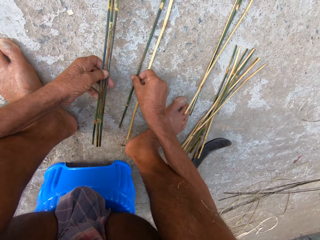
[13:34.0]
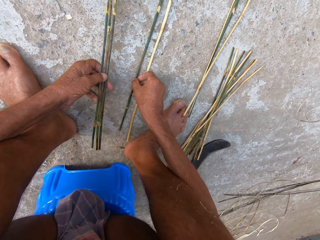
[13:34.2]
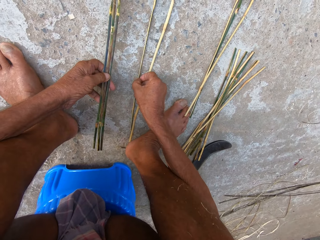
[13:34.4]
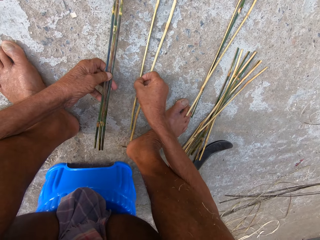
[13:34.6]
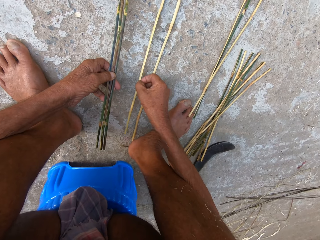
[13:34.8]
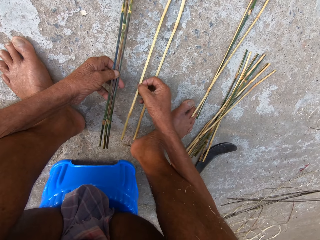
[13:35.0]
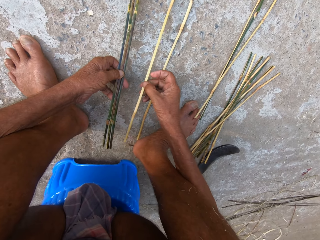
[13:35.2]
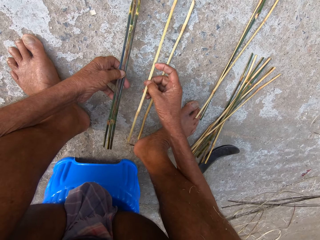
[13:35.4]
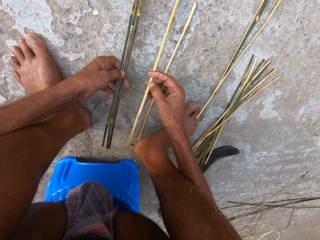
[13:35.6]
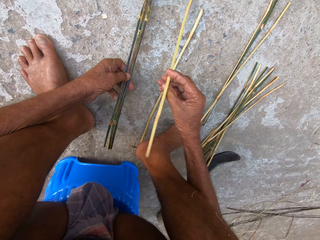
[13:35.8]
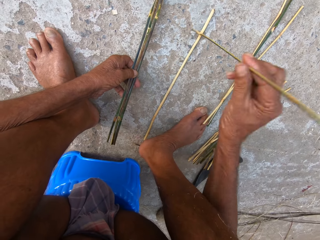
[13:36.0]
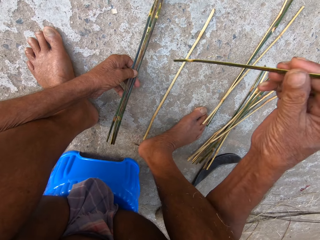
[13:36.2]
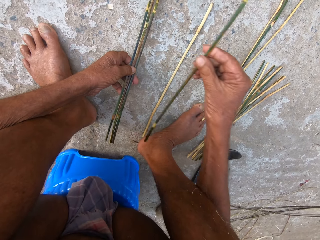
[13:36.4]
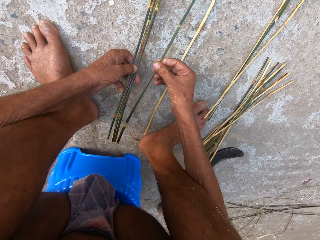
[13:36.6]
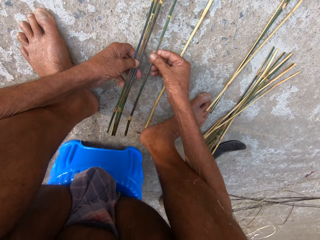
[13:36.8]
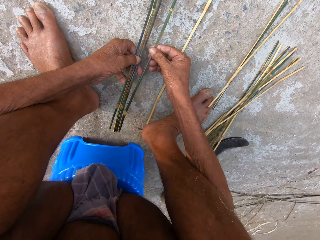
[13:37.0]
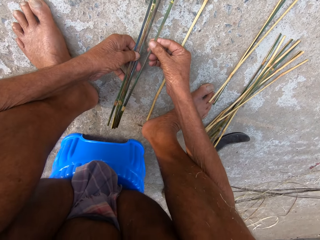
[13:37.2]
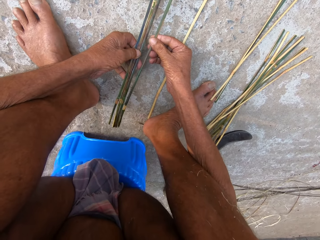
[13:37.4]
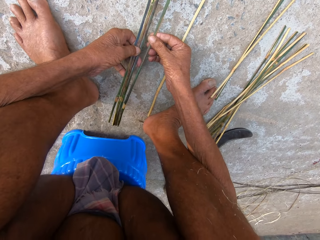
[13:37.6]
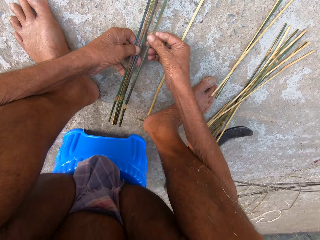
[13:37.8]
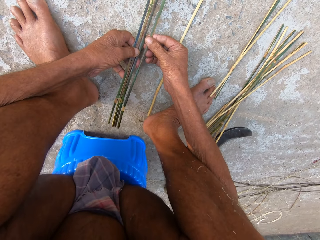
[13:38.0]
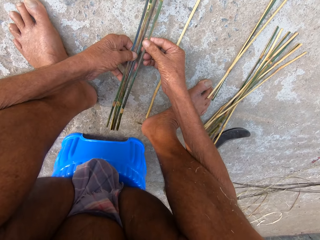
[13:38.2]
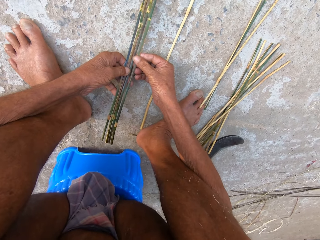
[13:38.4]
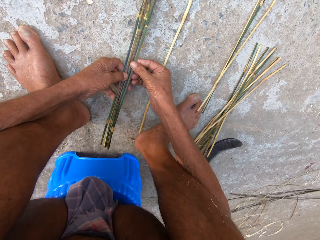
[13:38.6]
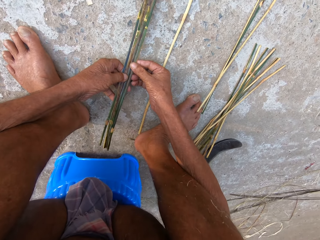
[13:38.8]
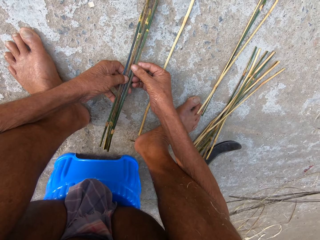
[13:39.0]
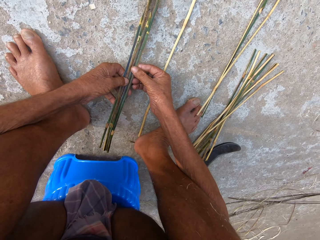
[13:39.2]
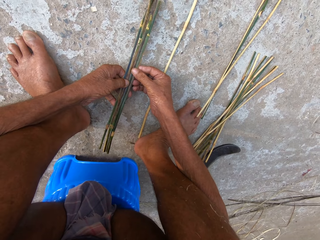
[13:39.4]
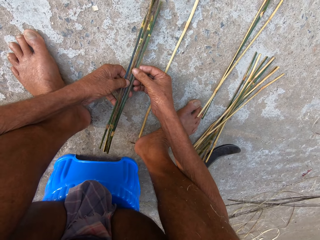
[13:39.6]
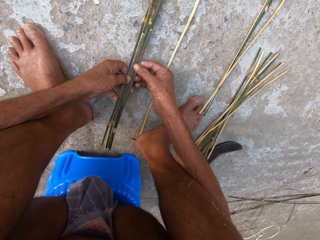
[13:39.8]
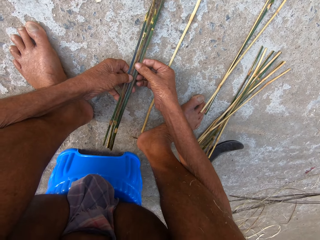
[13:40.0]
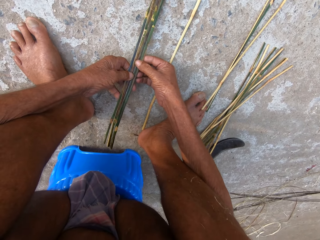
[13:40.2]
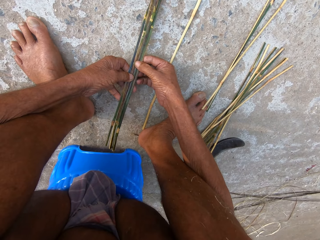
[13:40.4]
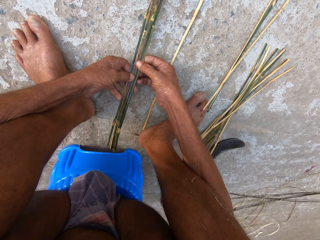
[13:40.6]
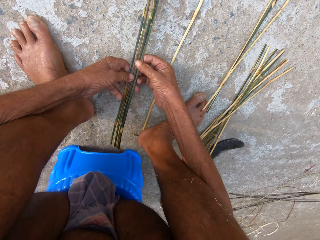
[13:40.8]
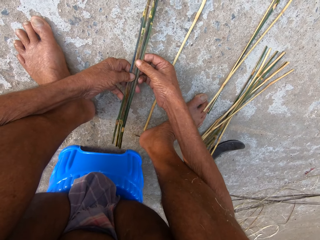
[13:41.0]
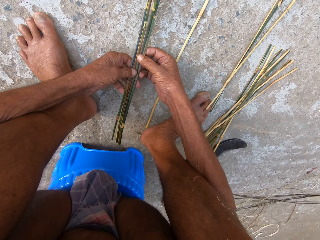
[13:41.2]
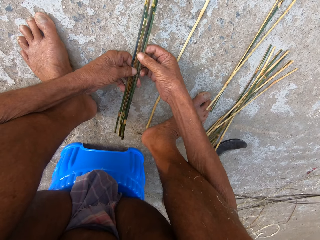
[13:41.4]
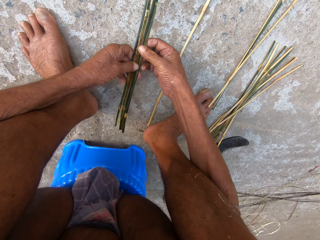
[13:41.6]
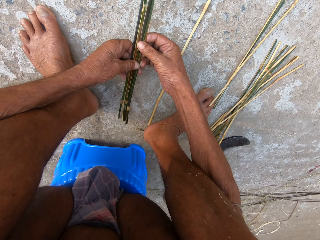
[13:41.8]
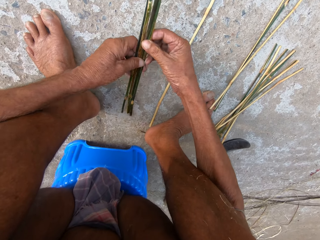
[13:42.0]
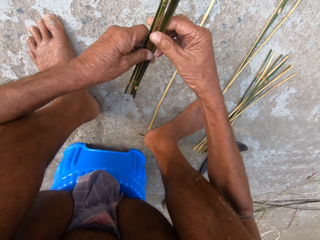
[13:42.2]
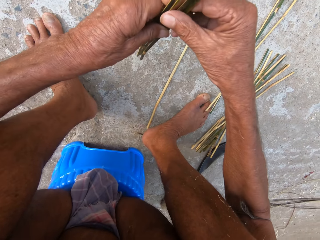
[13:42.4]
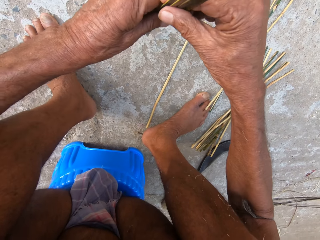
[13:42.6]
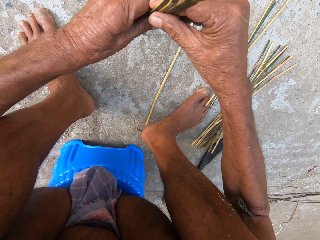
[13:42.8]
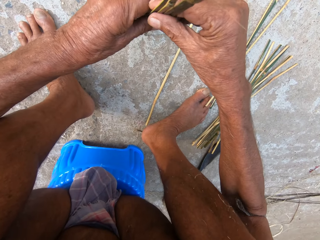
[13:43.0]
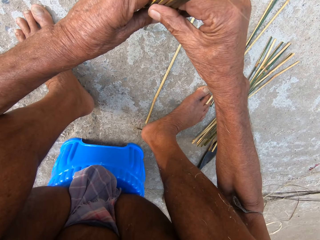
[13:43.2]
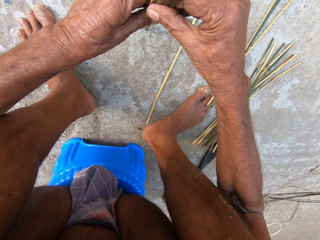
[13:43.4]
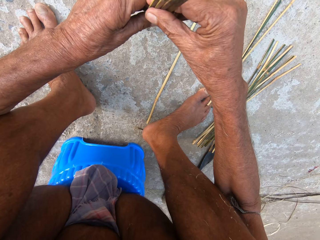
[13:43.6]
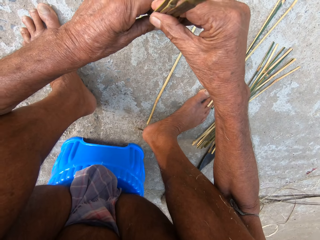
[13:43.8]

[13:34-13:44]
The camera wearer picks up a coconut frond with his right hand from the ground.

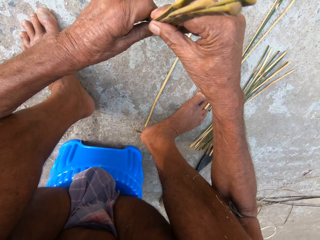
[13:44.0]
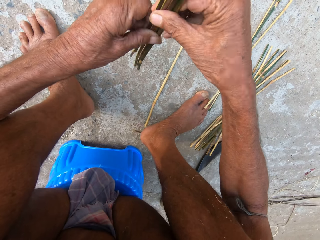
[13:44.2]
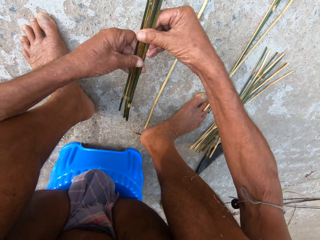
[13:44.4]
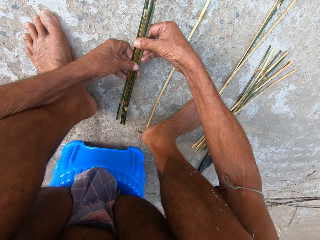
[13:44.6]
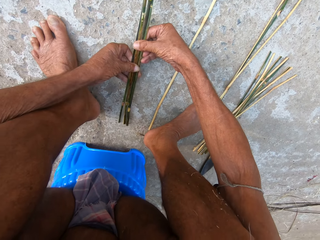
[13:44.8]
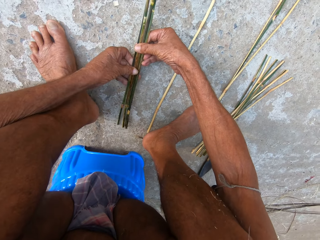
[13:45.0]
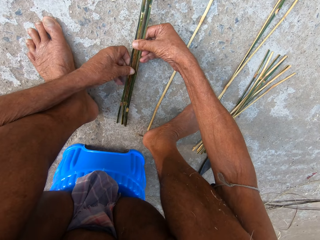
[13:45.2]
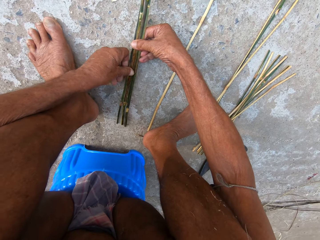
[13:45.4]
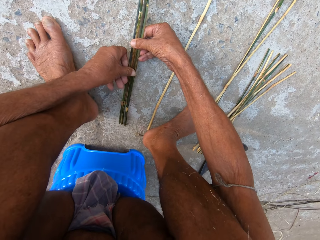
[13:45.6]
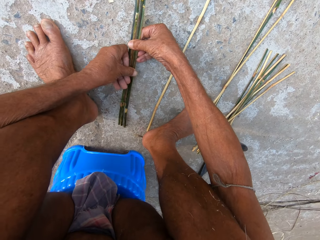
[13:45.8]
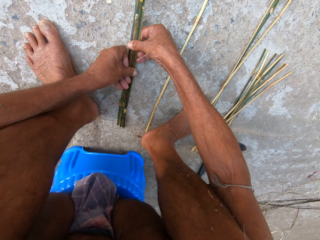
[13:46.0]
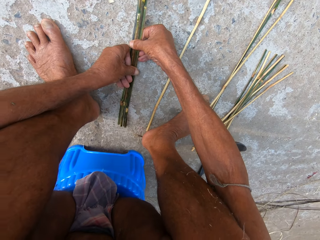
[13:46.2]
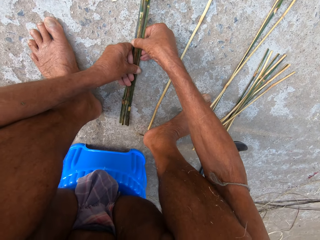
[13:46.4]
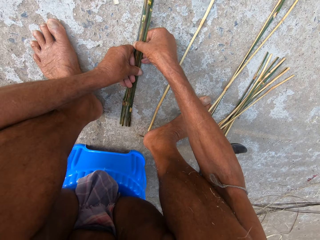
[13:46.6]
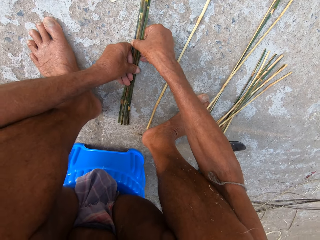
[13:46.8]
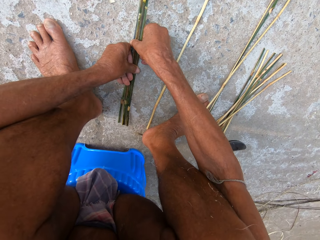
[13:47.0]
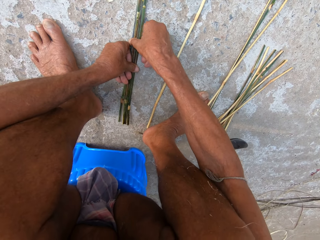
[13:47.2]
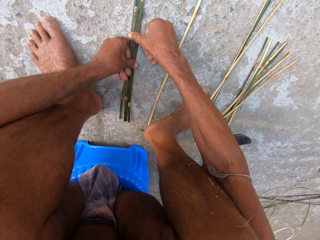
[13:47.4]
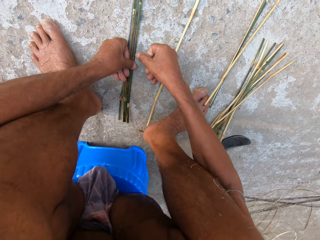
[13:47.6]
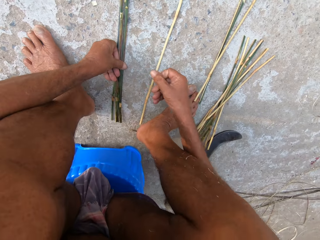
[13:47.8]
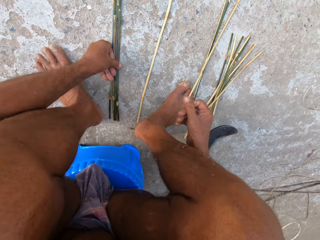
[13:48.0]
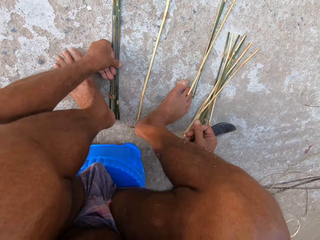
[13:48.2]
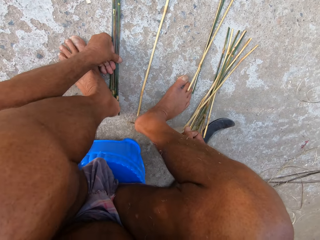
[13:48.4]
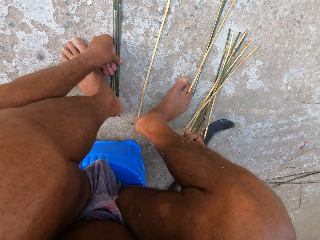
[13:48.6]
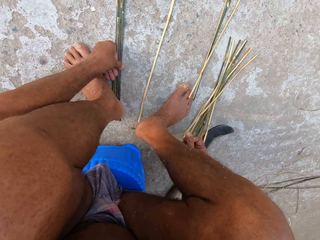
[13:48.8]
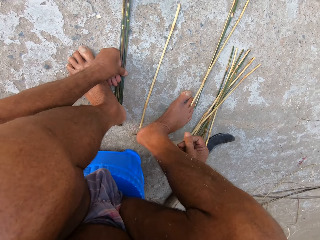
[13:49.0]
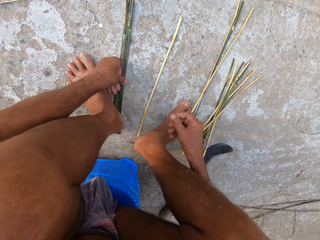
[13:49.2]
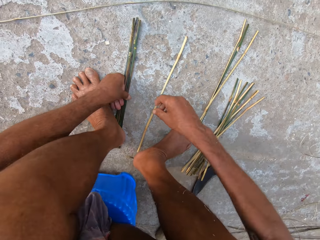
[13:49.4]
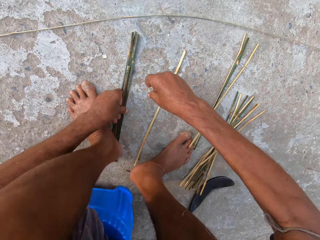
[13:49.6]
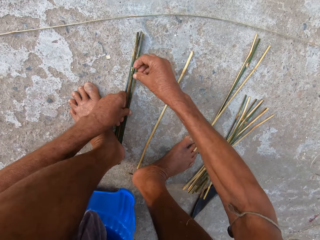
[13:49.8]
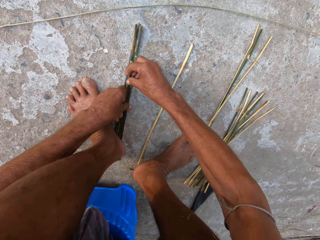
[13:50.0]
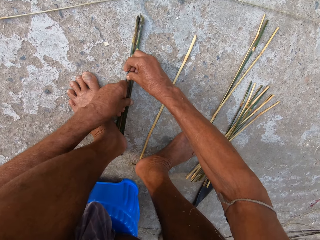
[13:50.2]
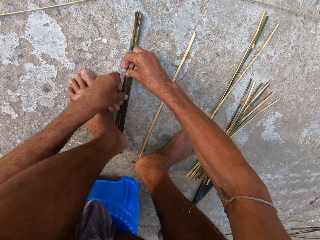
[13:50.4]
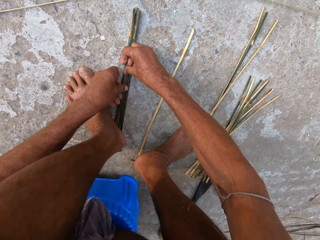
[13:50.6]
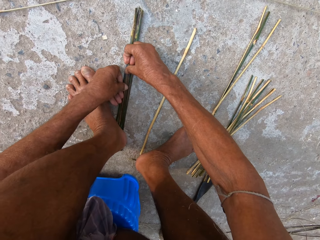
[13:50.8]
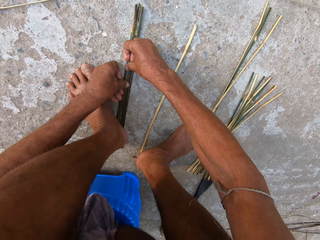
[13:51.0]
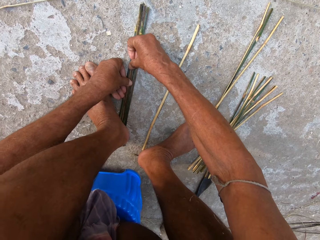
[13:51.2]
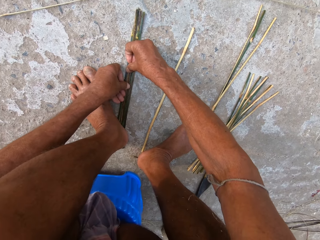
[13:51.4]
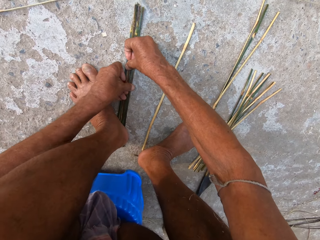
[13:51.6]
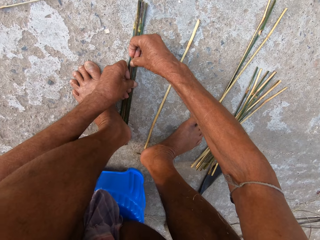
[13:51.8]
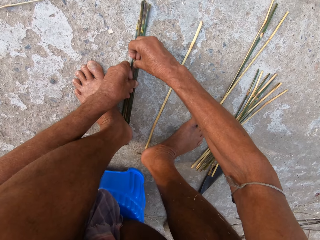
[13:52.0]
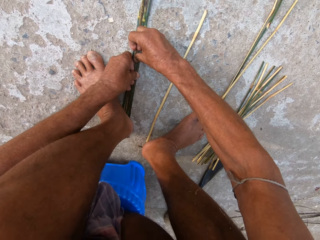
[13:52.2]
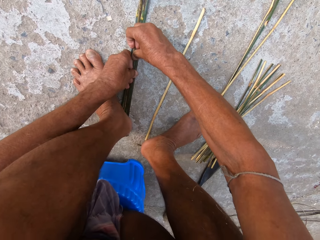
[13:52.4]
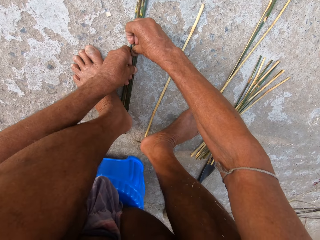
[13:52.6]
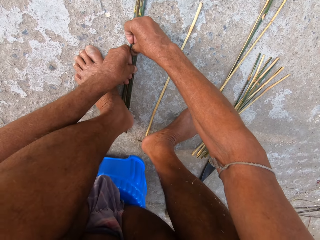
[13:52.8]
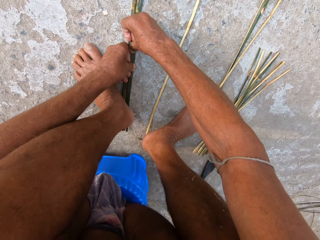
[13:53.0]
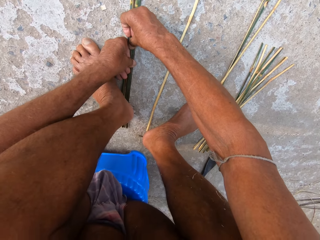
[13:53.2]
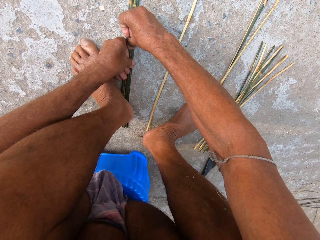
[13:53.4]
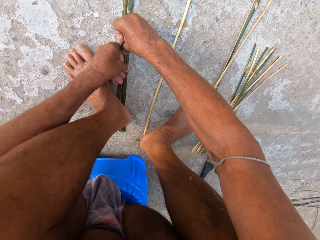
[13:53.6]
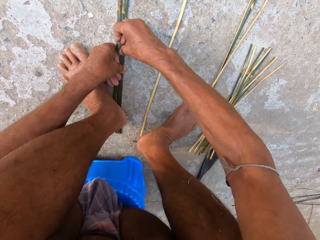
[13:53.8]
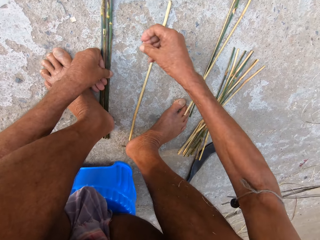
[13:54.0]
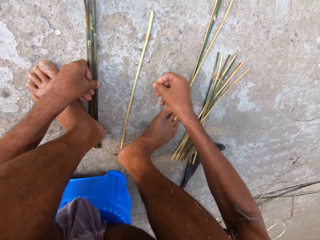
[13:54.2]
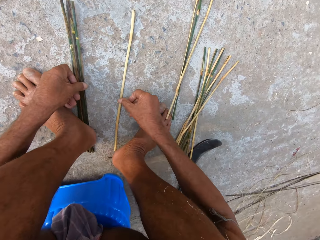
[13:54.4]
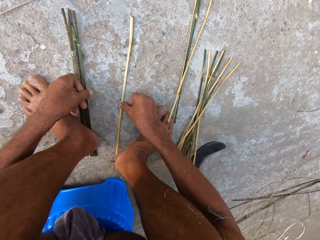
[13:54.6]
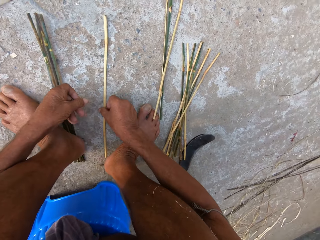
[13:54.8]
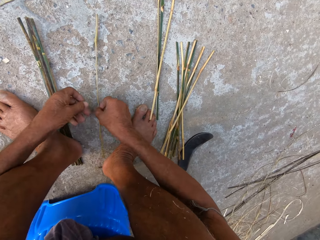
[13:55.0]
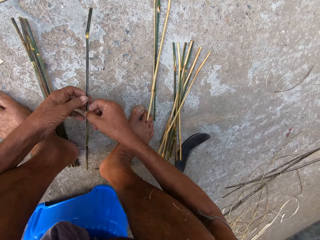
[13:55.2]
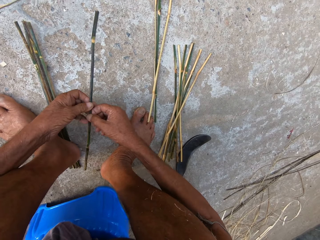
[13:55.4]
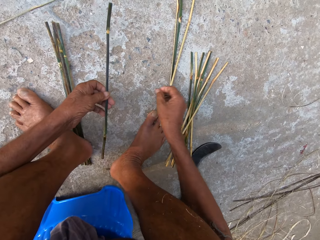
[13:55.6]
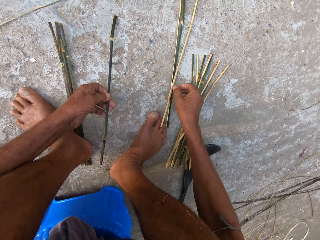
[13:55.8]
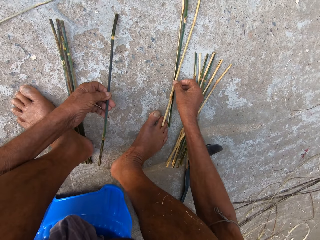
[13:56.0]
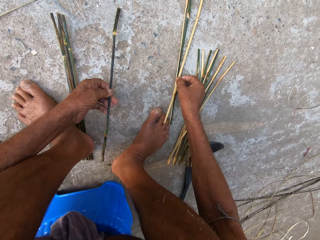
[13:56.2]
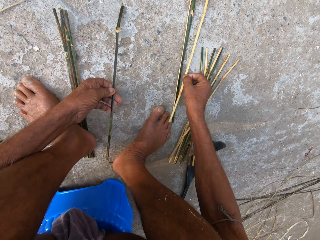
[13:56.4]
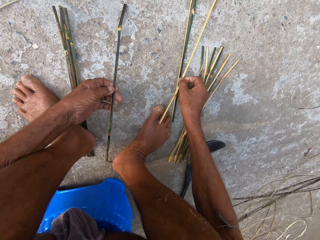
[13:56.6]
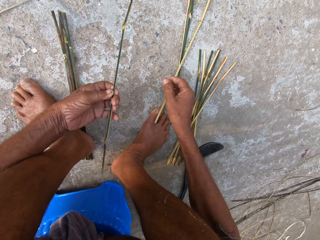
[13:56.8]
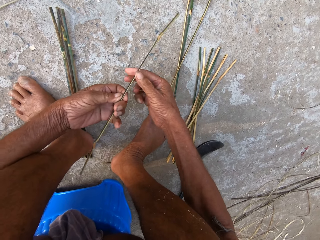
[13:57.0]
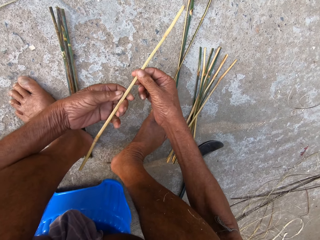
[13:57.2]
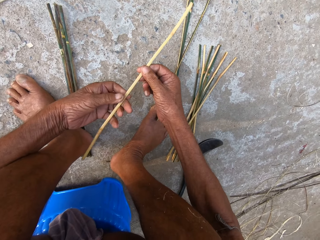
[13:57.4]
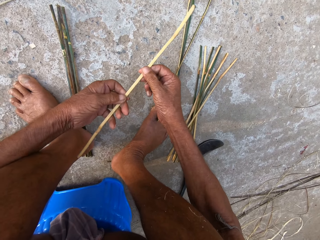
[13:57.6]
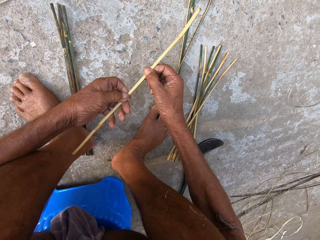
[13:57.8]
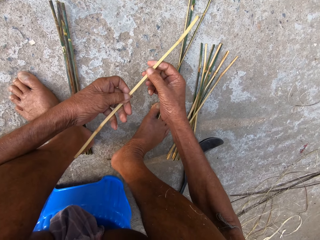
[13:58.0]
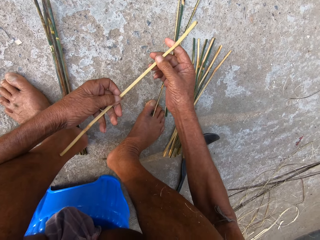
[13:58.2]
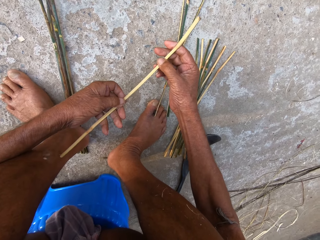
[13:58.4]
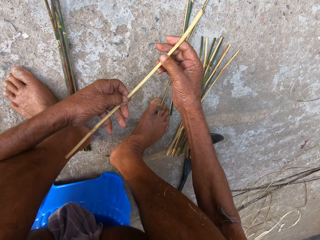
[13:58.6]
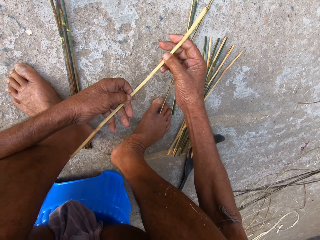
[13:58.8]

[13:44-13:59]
The camera wearer places the sticks in his hands on the ground. He places his left leg on the sticks on the ground. He touches the sticks. He picks up a stick from the ground with his right hand and passes the stick from his right hand to his left hand. He picks up a stick from the ground with his right hand. He drops the stick on the ground with his right hand. He holds another stick.
